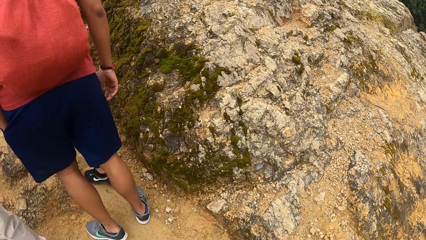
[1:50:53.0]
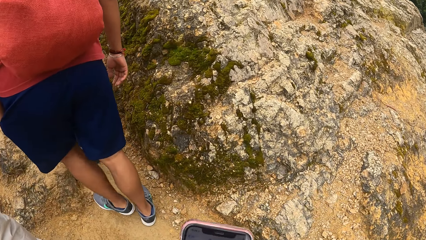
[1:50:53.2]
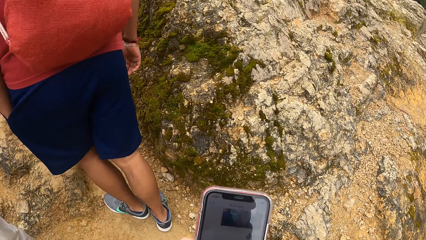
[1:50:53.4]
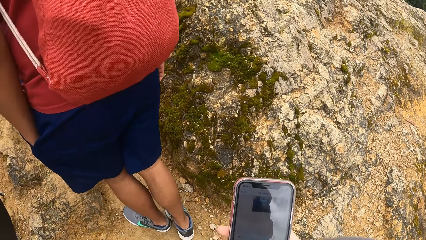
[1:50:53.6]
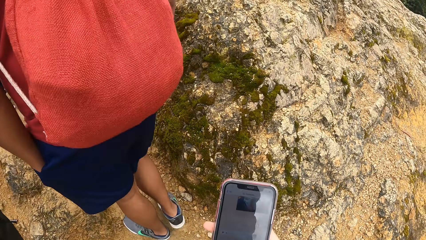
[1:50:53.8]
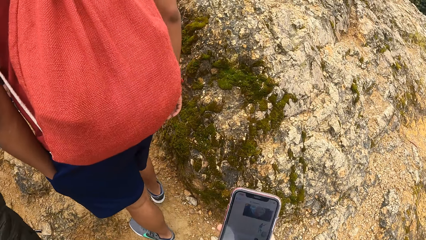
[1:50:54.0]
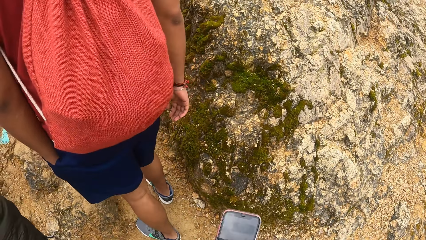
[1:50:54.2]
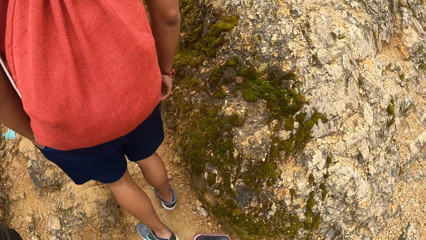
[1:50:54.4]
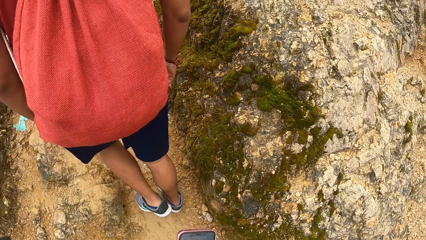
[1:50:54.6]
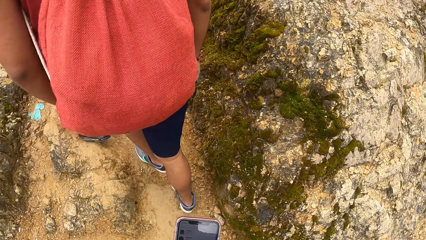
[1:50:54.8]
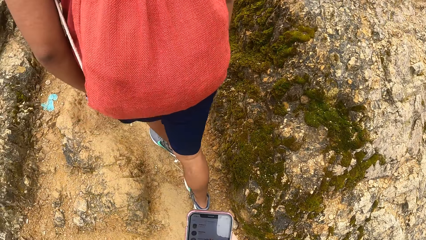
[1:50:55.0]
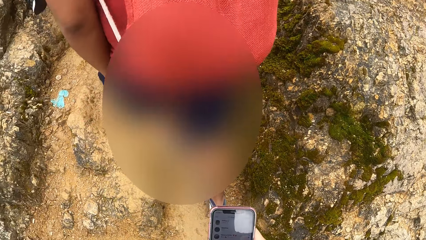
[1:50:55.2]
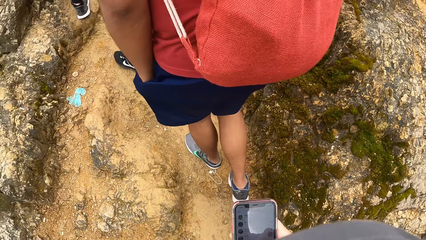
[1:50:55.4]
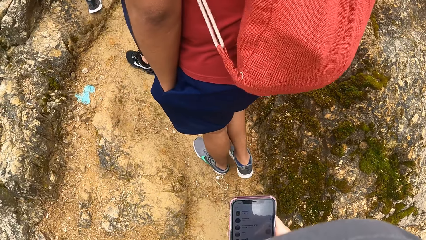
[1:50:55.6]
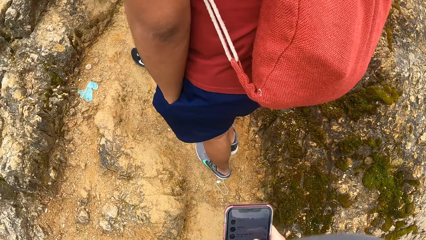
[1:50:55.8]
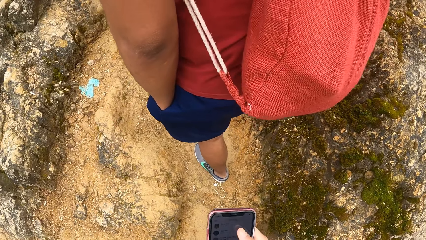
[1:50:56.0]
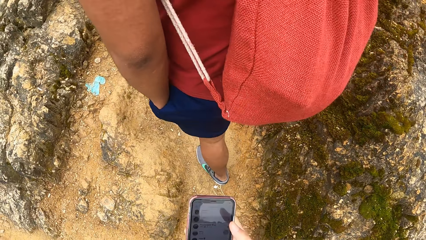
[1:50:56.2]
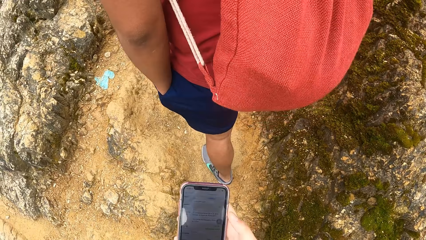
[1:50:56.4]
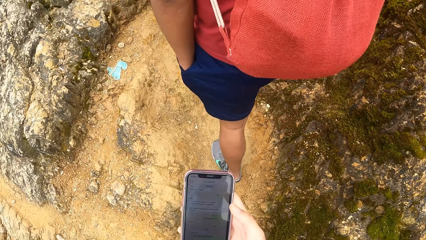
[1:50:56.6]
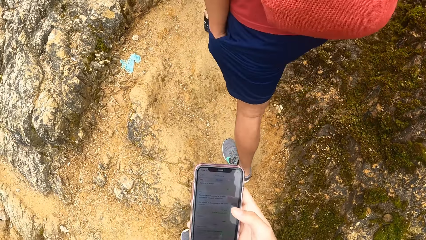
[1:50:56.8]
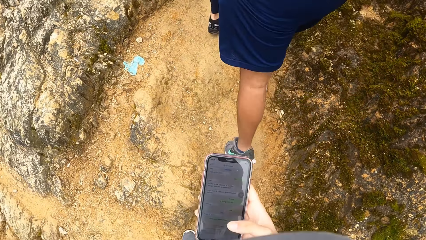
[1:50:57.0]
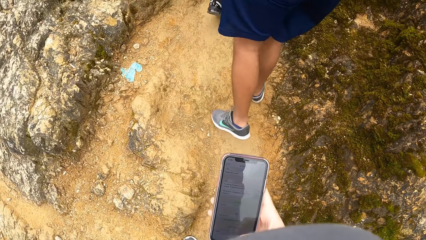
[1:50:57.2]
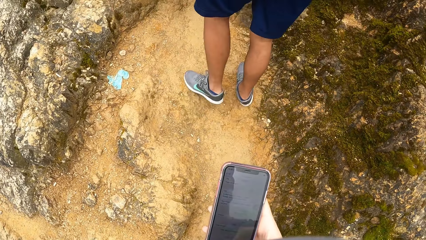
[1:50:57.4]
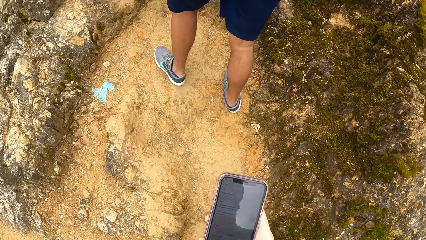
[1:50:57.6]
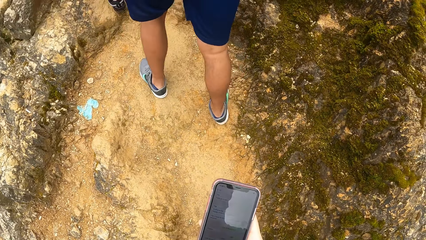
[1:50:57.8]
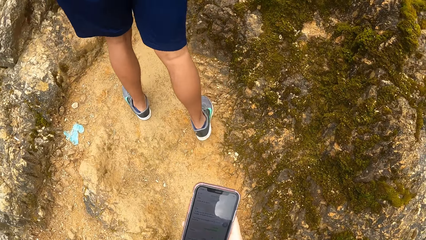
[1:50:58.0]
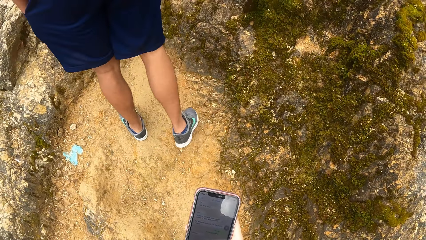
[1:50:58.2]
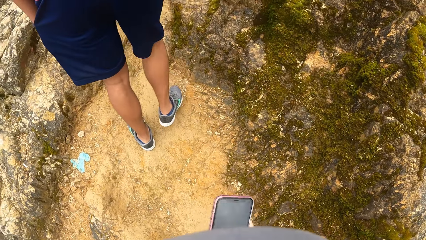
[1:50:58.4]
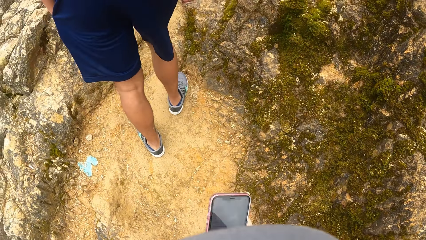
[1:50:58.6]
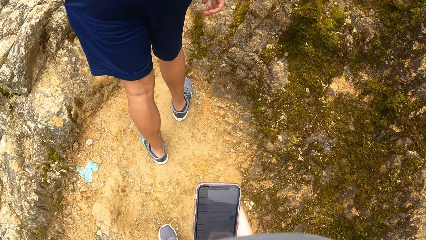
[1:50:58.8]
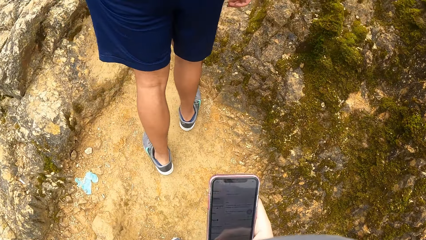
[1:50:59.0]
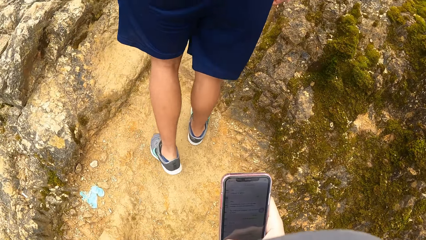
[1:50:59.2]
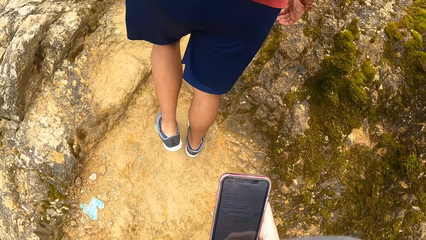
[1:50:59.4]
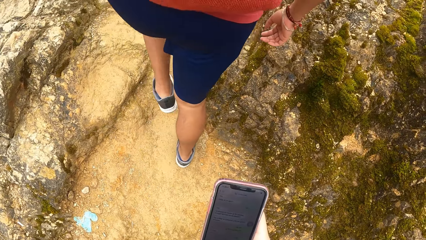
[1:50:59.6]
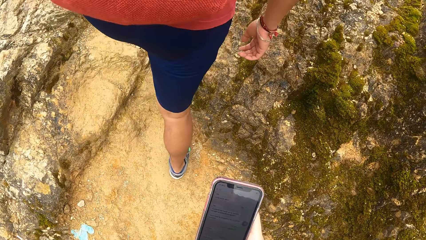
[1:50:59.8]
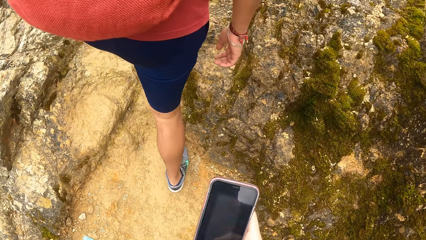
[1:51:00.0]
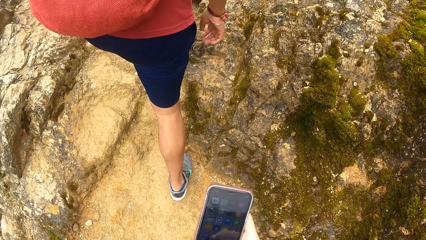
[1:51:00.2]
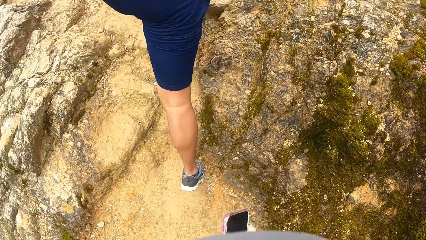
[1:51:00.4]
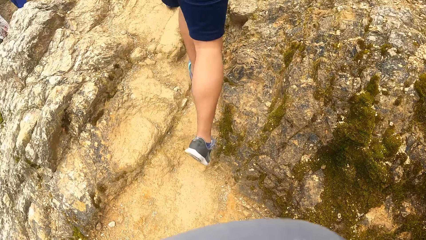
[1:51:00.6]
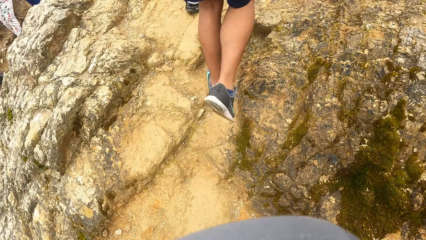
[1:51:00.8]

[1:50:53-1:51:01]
The camera wearer operates the phone with his right hand.

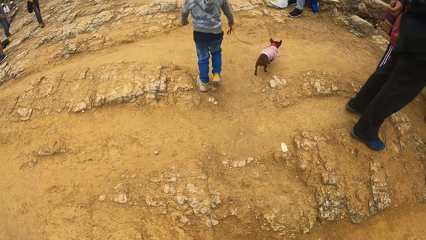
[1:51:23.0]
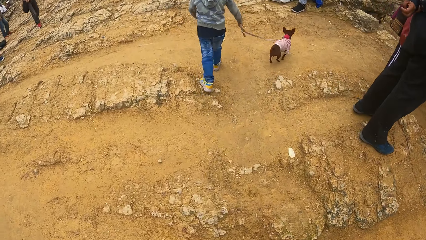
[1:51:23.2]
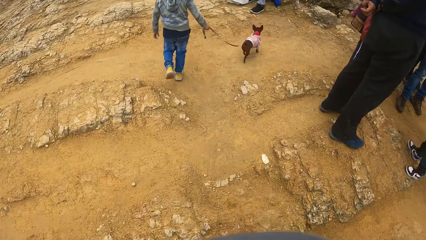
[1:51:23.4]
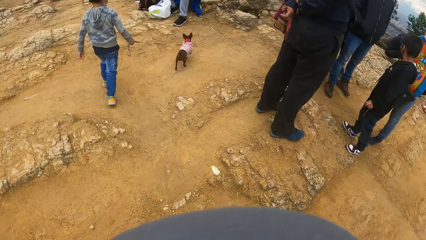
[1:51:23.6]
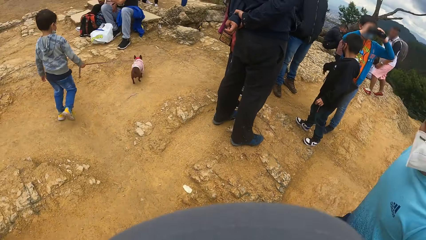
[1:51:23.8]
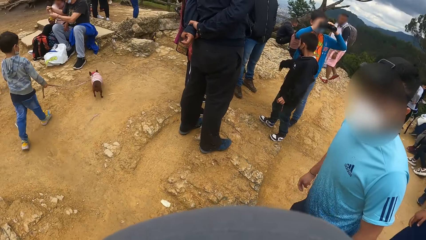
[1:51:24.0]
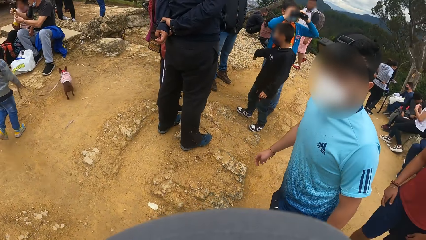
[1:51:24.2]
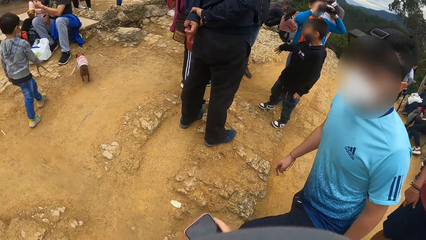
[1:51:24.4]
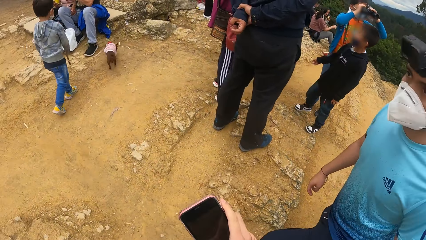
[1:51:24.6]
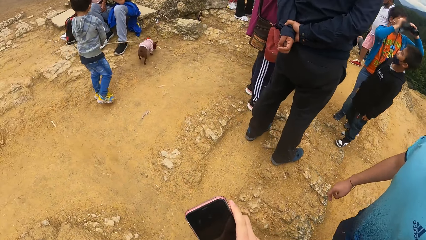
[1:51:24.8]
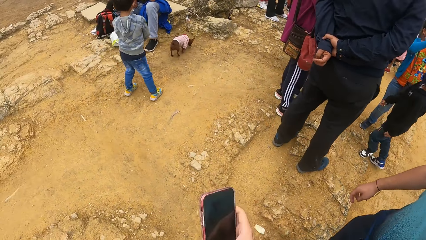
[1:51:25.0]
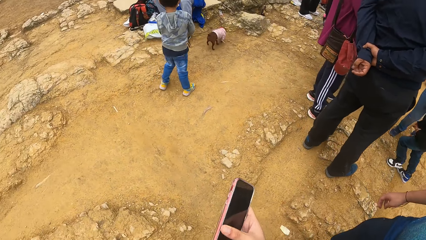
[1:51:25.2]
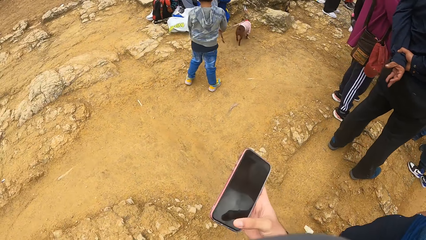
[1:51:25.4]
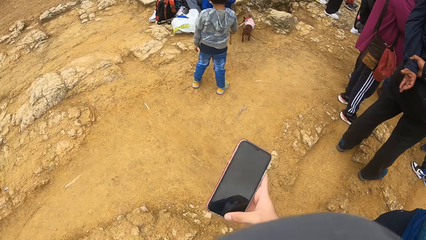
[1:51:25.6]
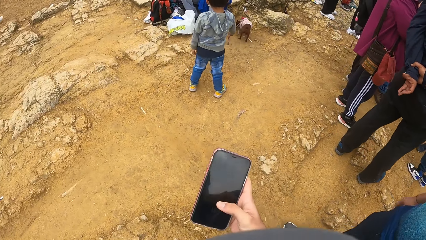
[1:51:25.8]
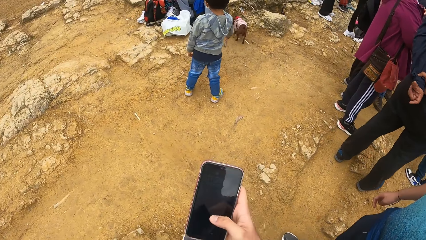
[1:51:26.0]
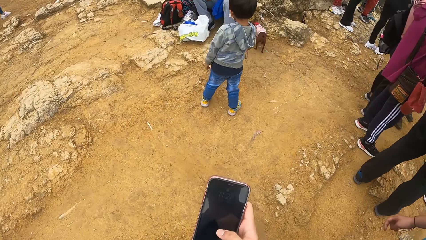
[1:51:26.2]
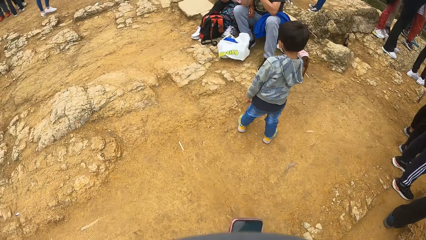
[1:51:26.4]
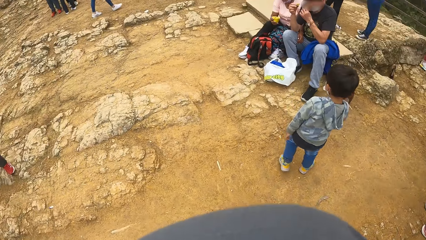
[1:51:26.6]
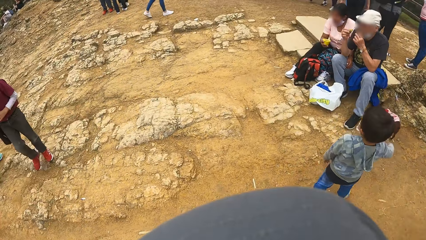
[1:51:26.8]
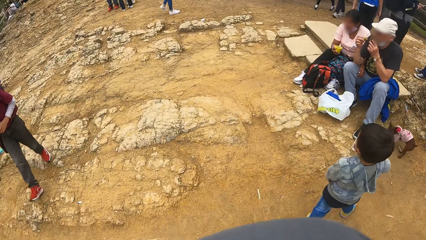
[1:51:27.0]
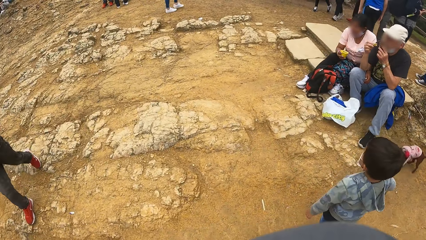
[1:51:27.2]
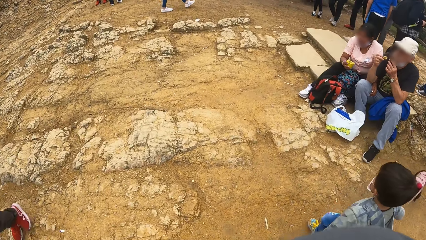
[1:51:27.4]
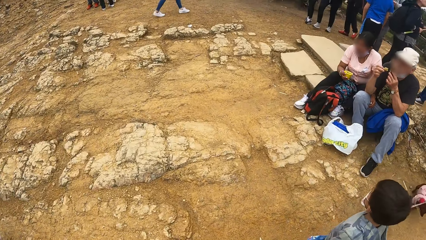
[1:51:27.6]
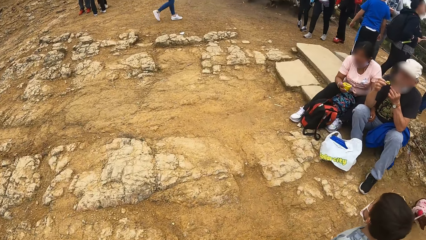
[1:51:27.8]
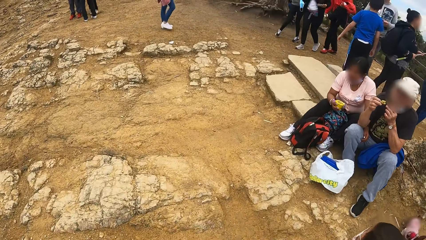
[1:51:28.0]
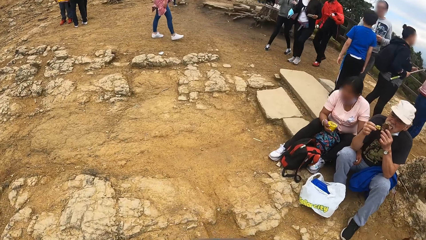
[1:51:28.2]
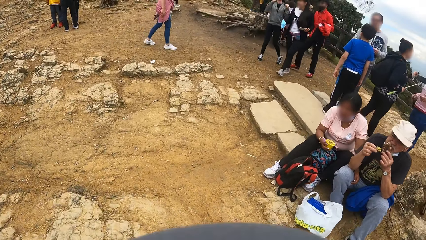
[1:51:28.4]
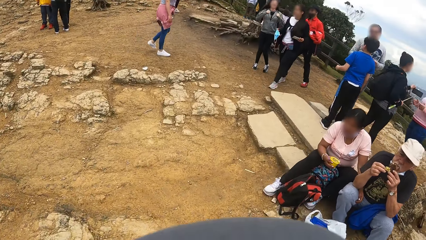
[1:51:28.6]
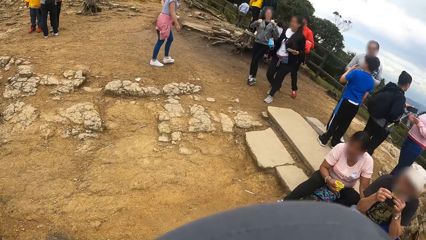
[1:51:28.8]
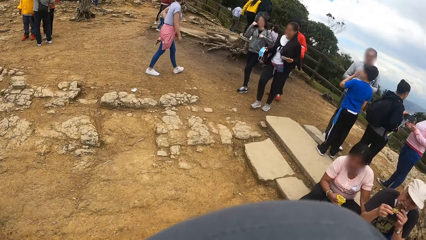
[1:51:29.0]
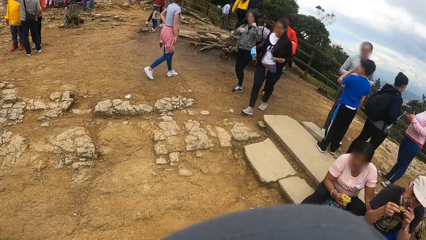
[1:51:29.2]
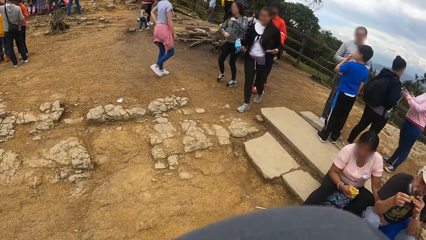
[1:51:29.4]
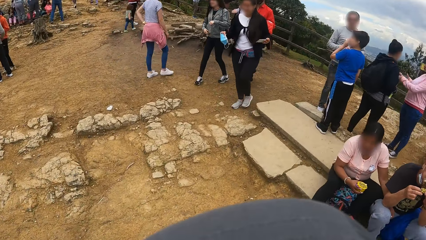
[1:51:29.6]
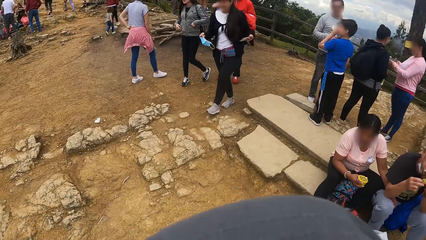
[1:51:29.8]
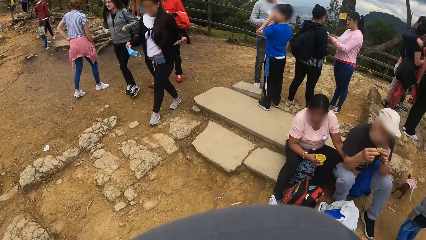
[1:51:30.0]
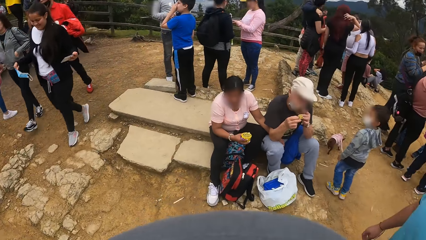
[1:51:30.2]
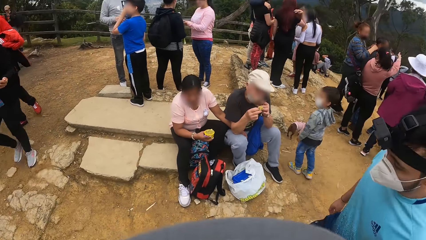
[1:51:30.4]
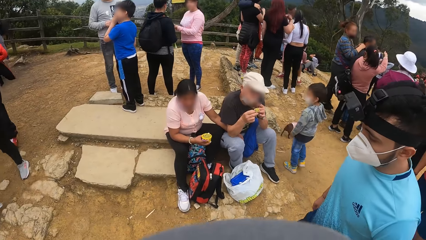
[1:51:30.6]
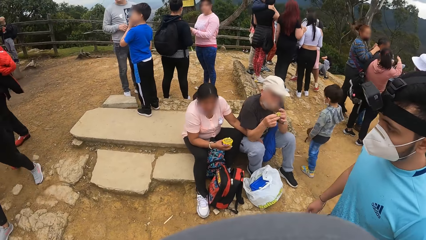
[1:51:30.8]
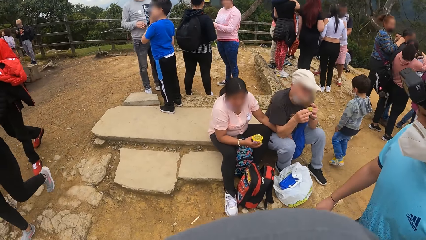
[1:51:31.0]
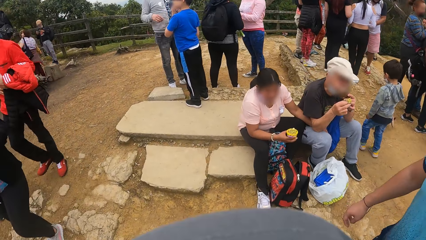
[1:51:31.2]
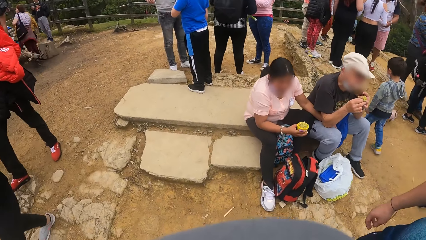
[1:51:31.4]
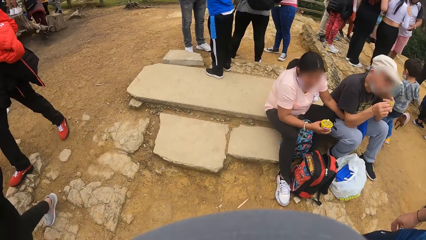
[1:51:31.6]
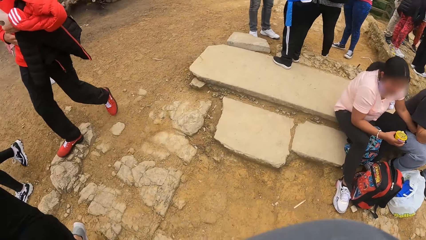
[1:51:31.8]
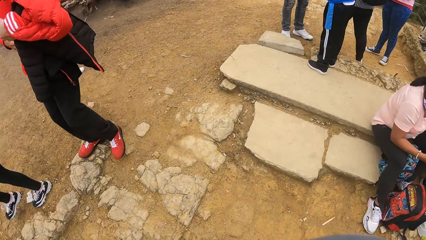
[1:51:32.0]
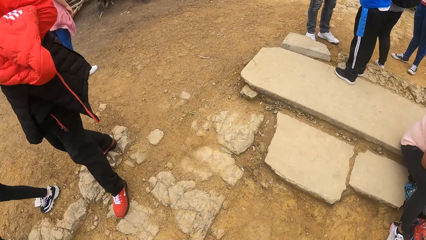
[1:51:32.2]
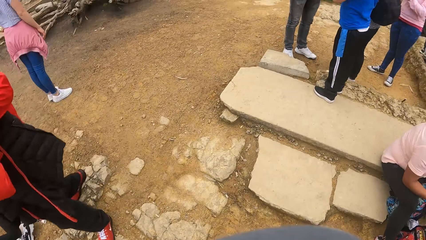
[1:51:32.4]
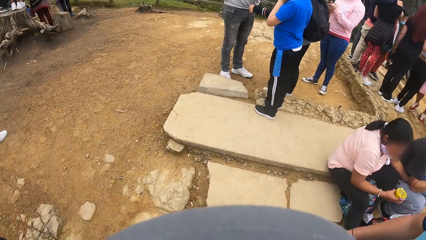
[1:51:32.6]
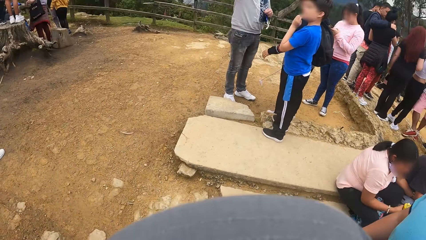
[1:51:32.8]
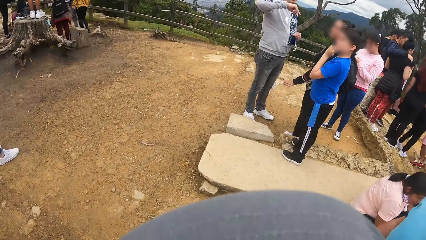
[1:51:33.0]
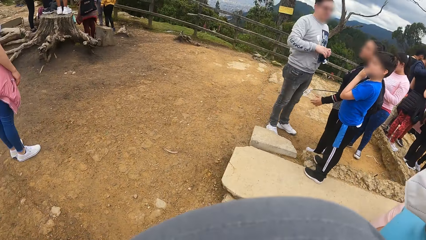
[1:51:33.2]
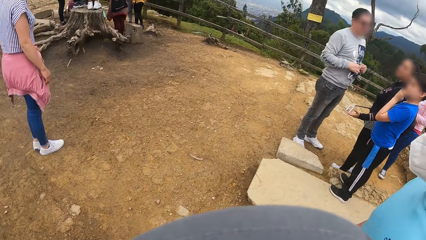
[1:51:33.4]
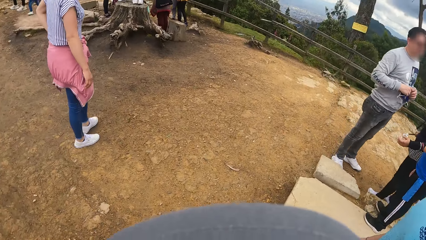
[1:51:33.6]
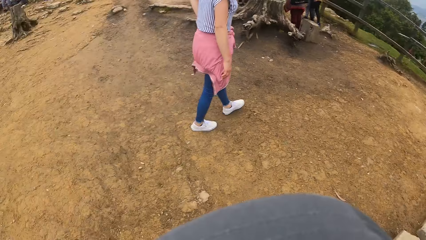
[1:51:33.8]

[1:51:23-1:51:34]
The camera wearer operates the phone with his right hand. He walks past a boy.
